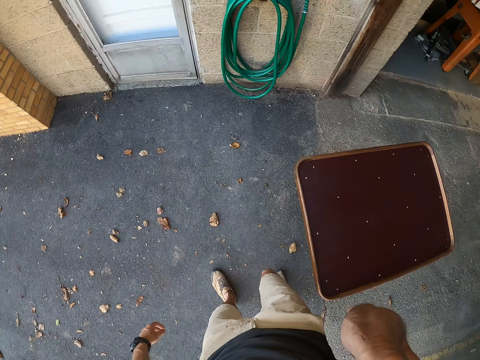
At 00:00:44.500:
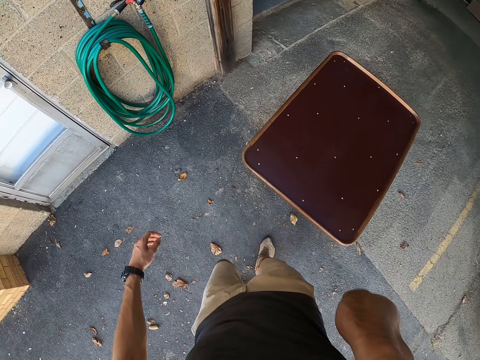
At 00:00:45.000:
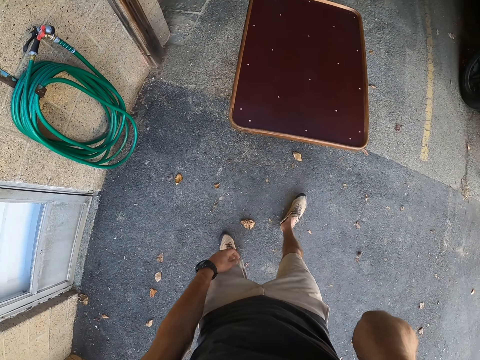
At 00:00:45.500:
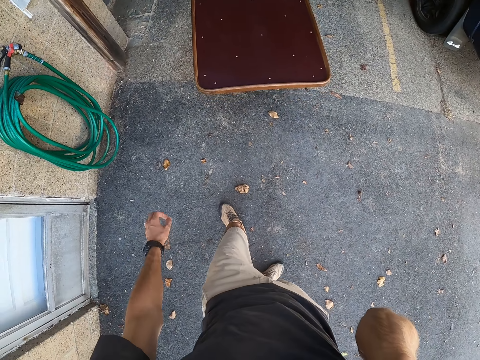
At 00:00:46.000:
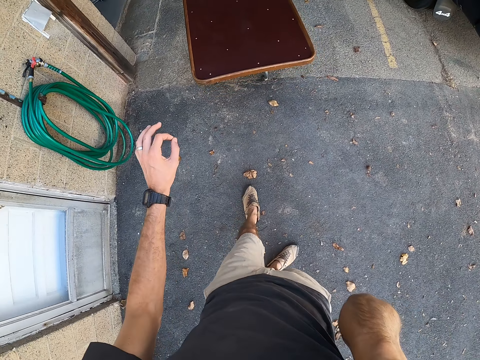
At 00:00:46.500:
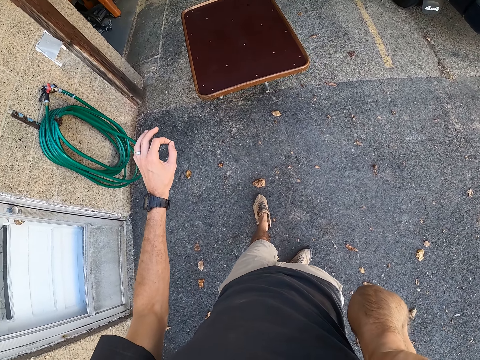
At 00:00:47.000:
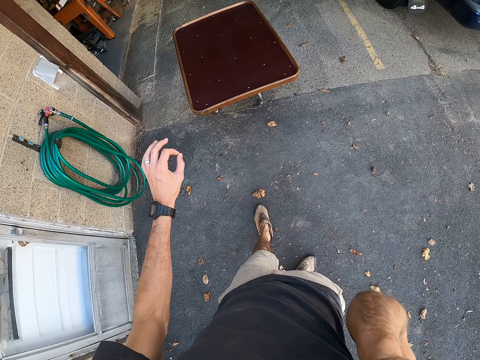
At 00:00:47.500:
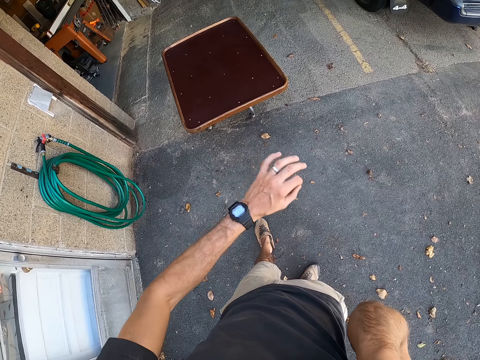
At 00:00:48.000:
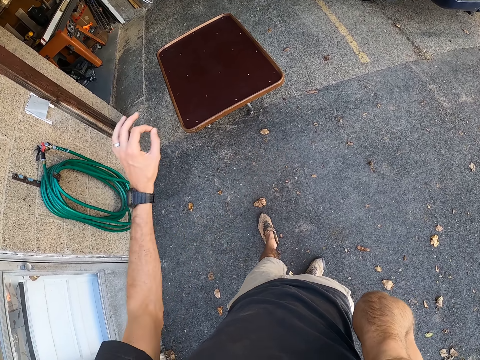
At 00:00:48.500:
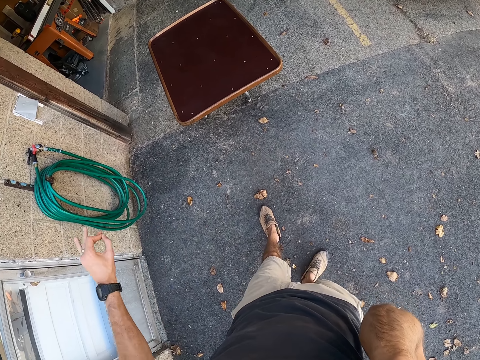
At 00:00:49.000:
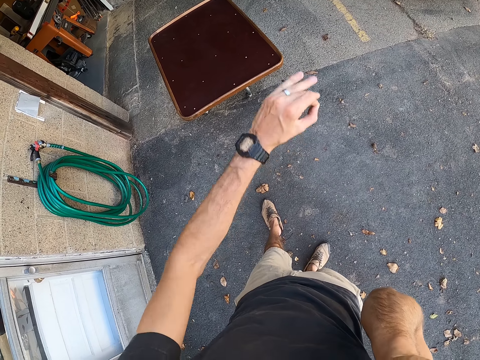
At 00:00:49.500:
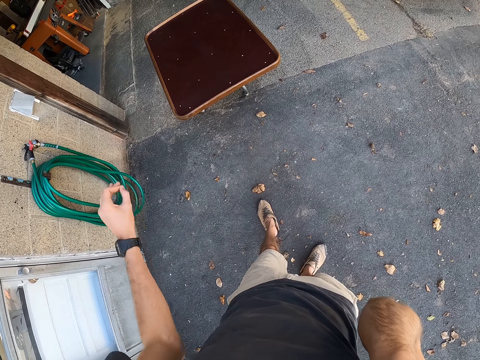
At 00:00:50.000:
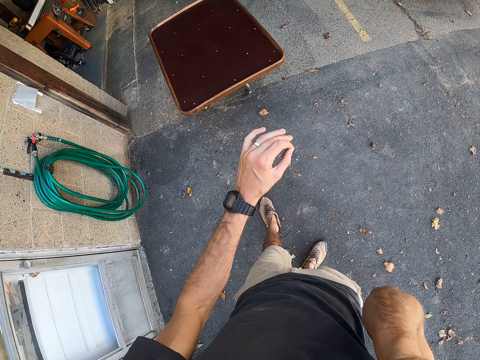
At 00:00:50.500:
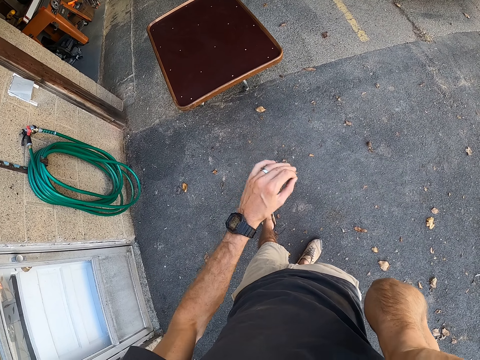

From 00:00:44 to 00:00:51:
The camera wearer stands swinging the left hand.

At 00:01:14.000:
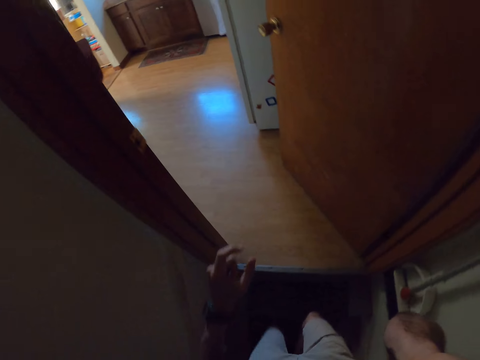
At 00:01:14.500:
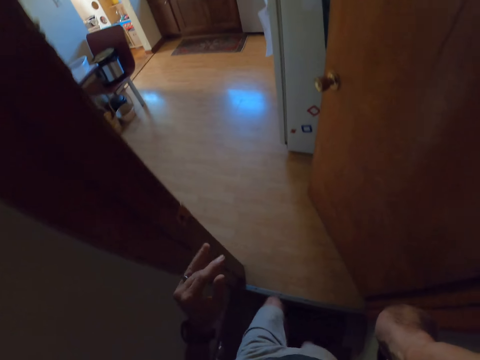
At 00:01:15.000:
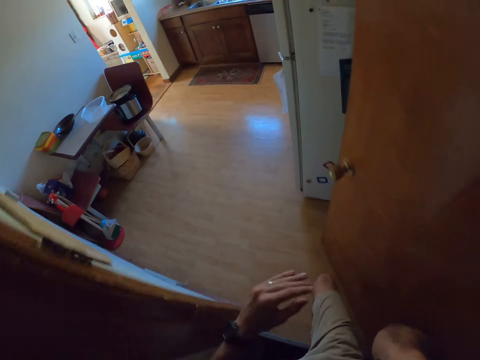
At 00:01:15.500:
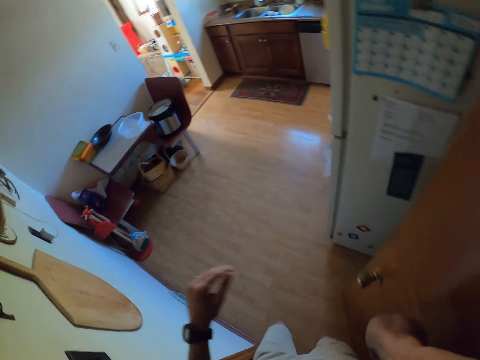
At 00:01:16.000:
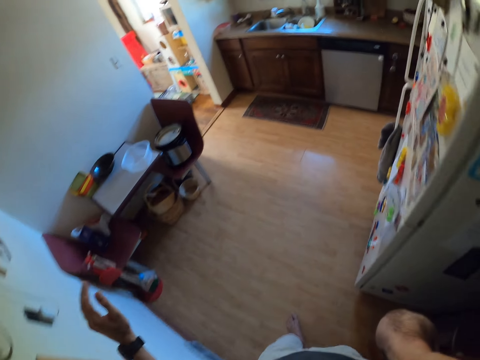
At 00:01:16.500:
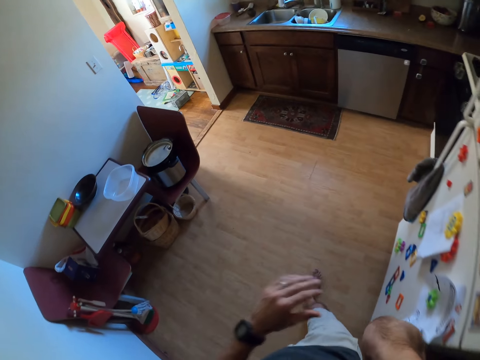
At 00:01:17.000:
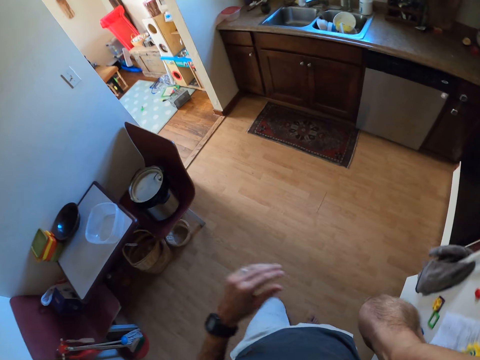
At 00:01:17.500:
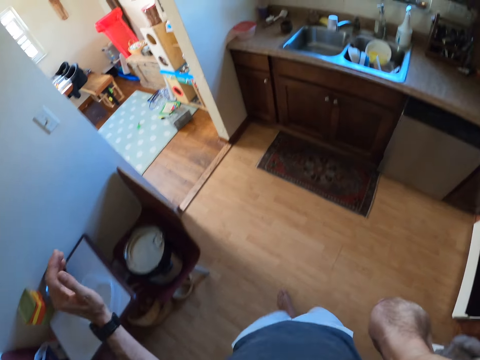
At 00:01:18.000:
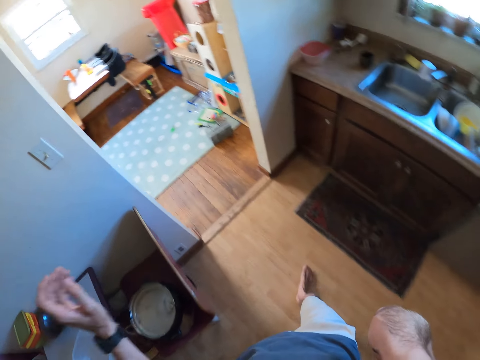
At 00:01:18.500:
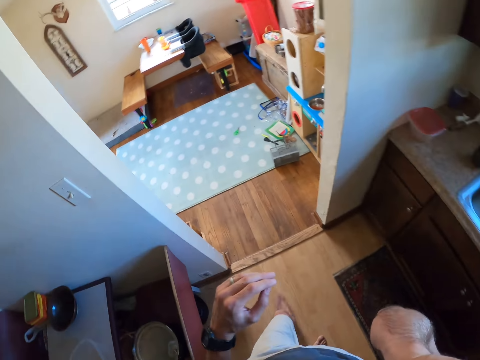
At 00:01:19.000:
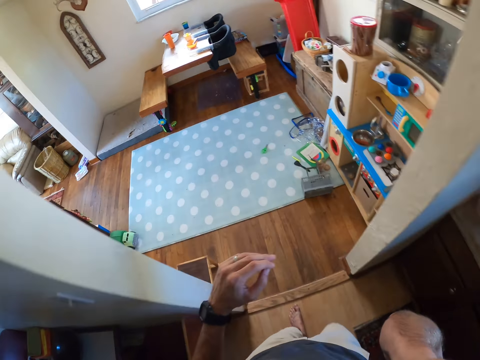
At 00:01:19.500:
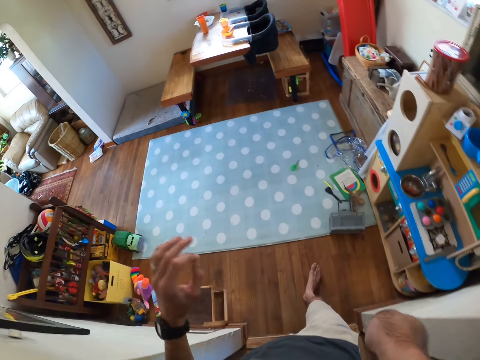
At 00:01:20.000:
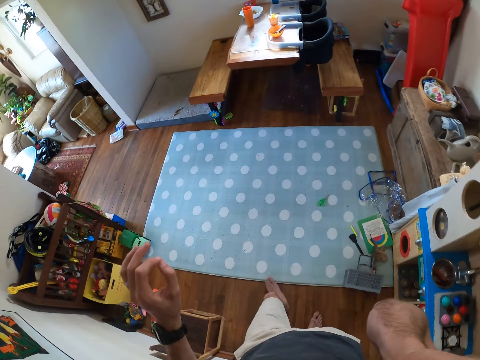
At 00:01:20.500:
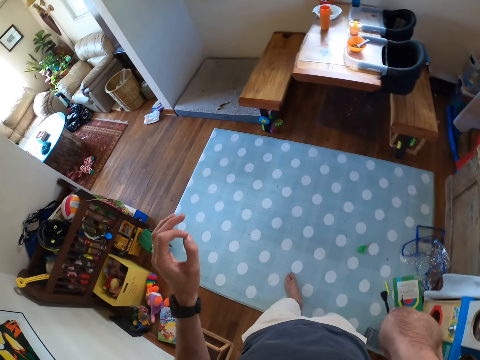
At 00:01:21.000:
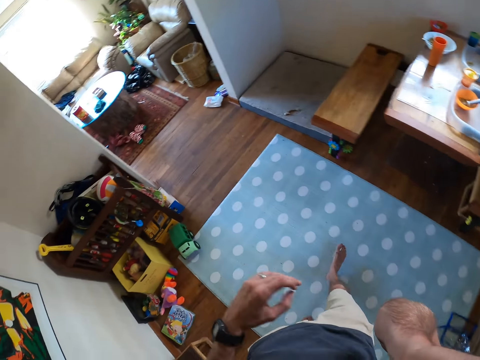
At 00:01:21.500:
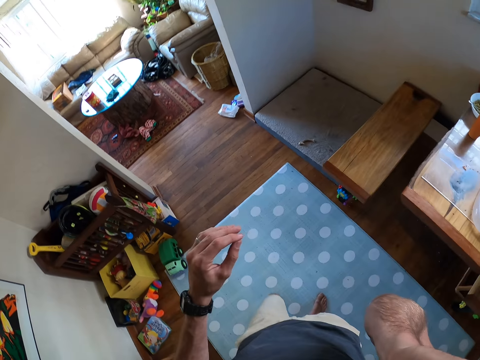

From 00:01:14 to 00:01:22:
The camera wearer walks around the house.

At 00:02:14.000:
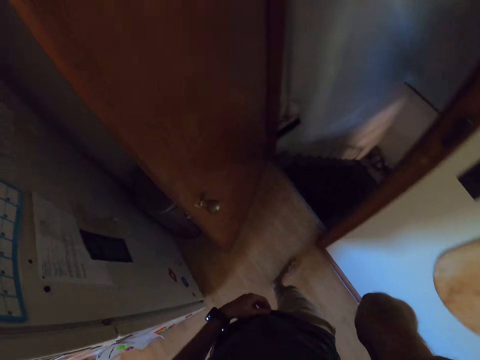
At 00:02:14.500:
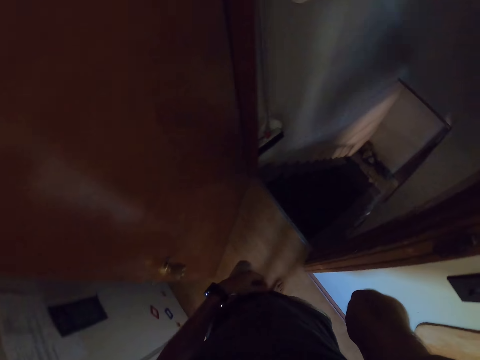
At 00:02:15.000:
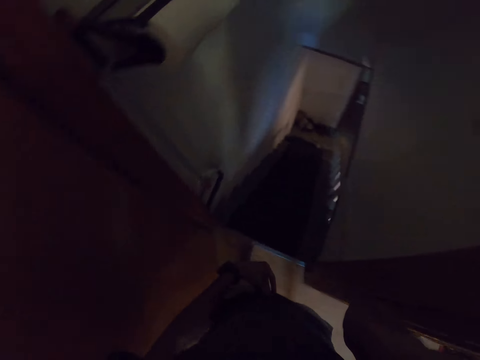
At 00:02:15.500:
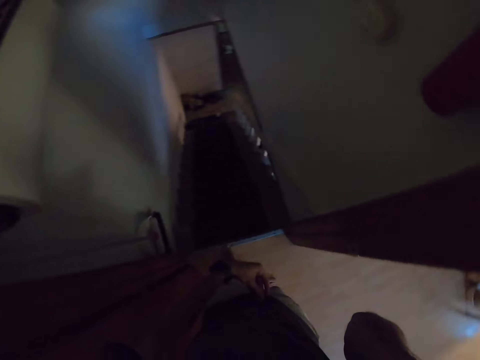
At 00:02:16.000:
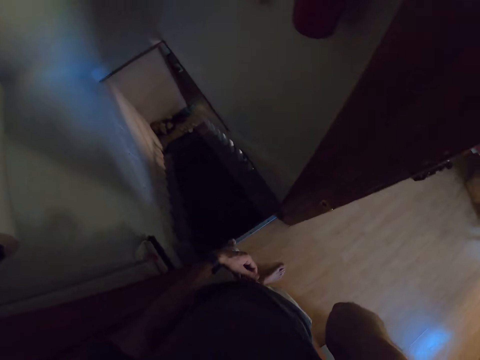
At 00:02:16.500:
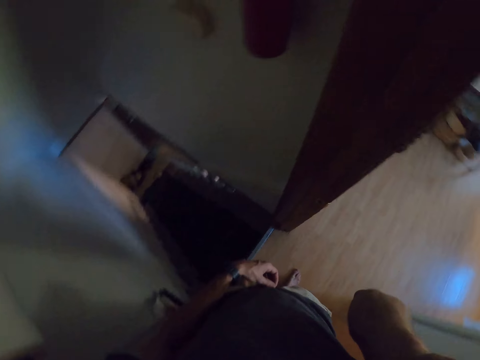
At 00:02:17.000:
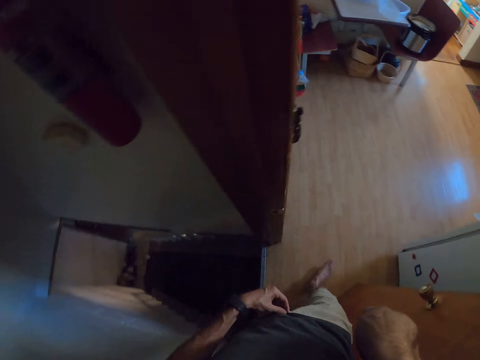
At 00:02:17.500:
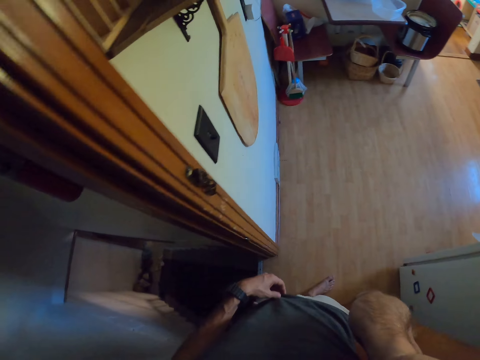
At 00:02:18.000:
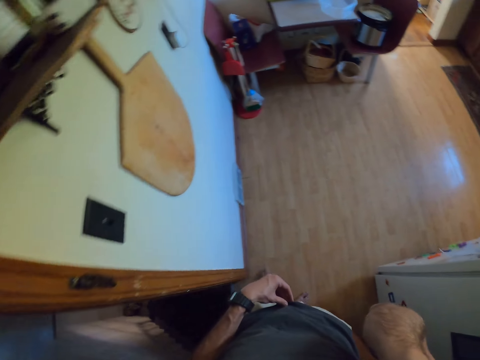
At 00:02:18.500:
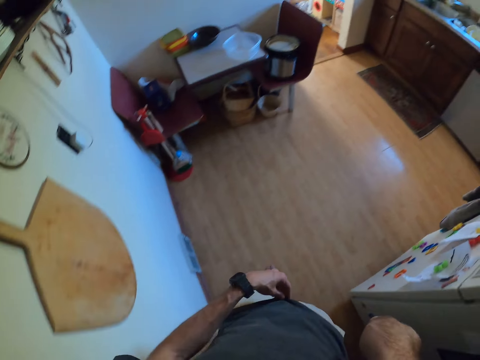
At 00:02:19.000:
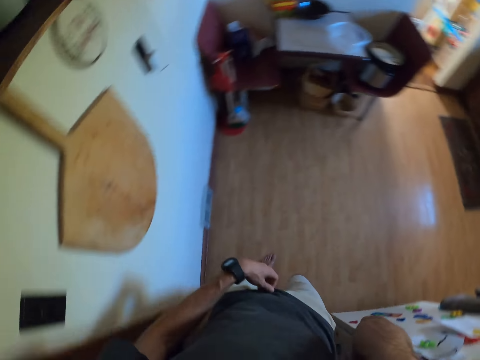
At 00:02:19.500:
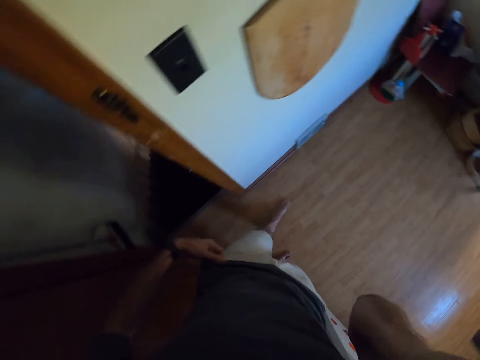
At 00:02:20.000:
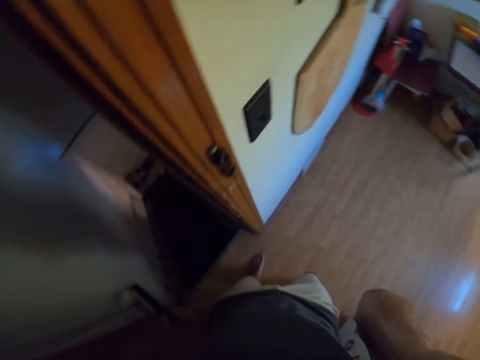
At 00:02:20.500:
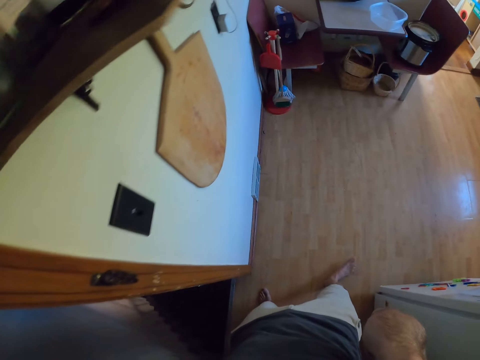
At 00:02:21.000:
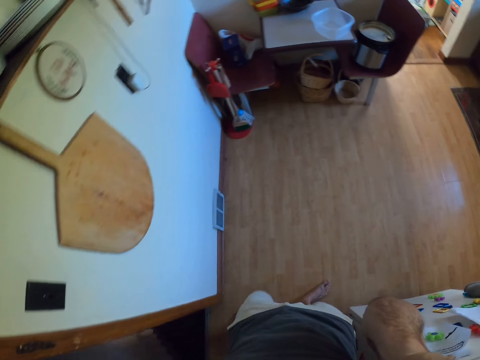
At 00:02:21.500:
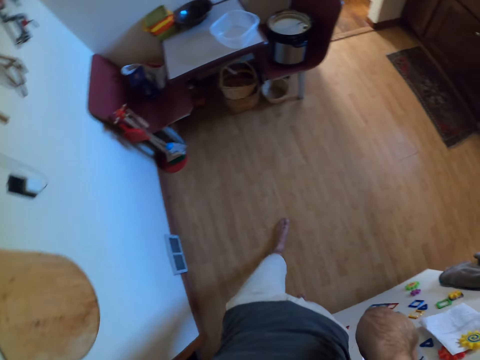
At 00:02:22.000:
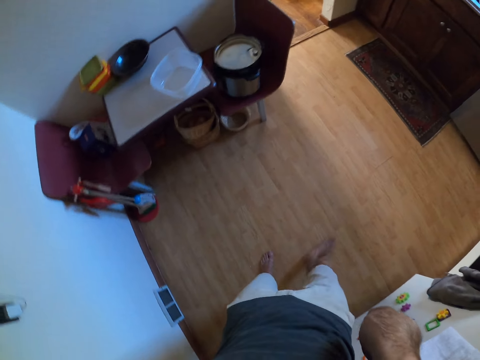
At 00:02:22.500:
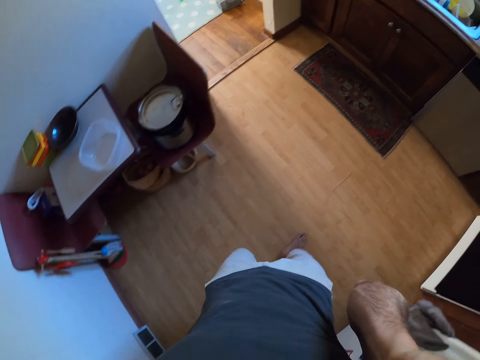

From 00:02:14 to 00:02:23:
The camera wearer stands at a door. They walk around the house.

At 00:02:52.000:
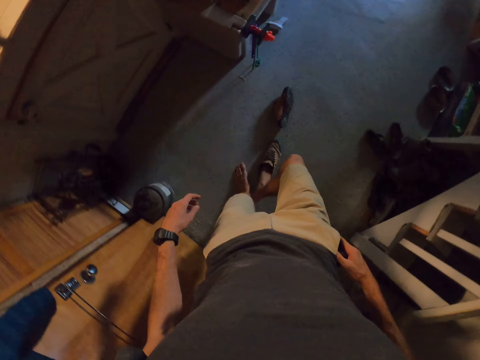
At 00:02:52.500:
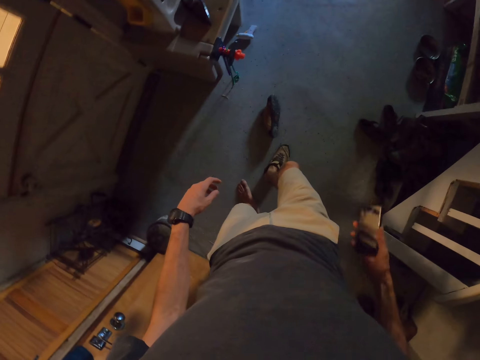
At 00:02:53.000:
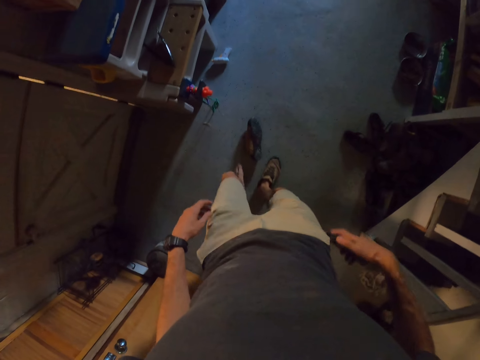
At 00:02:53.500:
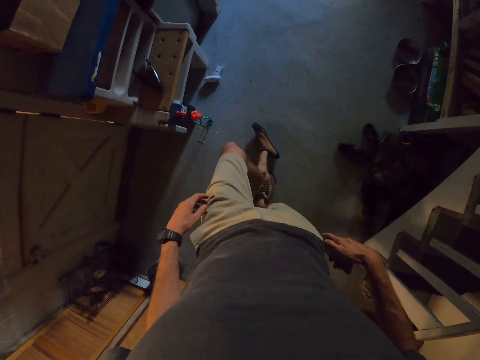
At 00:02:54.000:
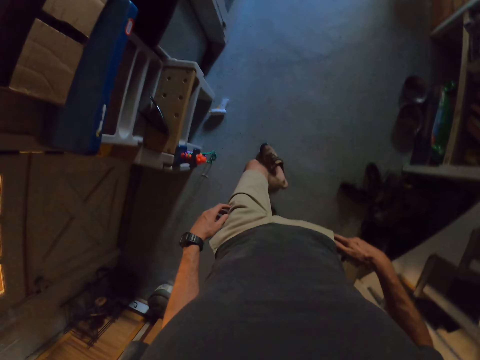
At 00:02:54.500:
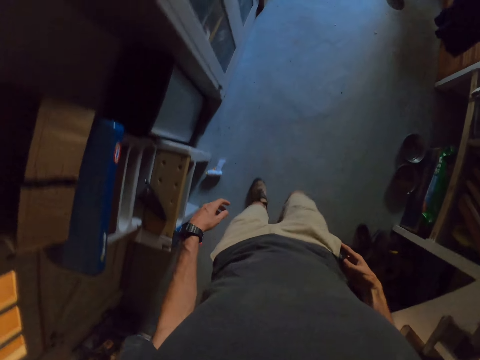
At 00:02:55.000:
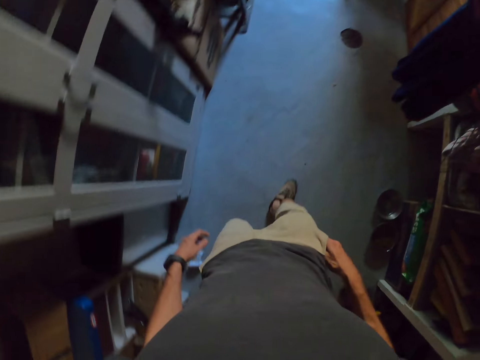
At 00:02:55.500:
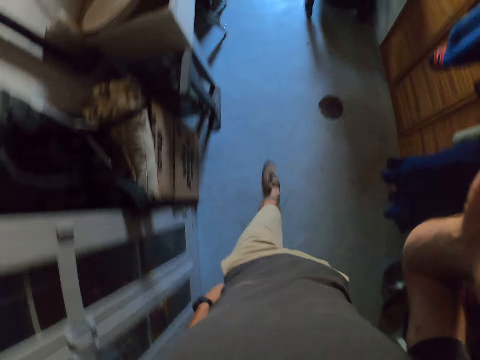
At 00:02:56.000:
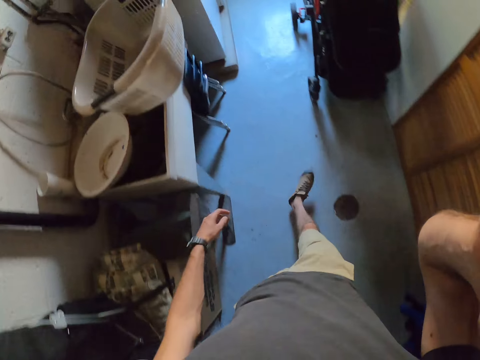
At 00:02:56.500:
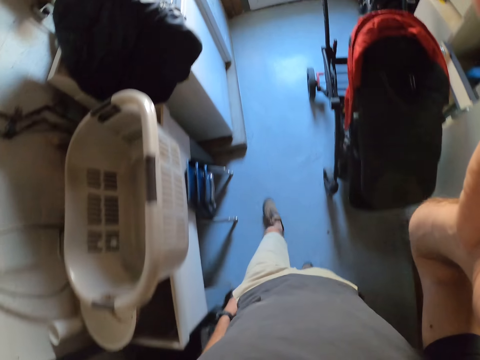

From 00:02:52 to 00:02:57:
The camera wearer puts his right foot into a shoe on the floor. He puts his left foot into a shoe on the floor. He walks around the house. He adjusts the camera with his right hand.
